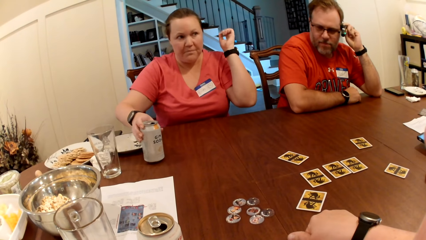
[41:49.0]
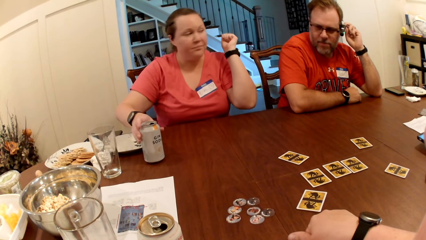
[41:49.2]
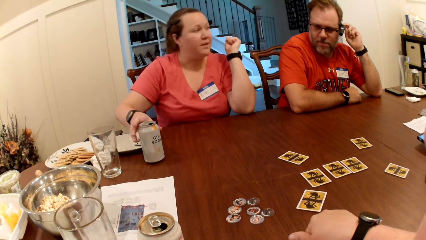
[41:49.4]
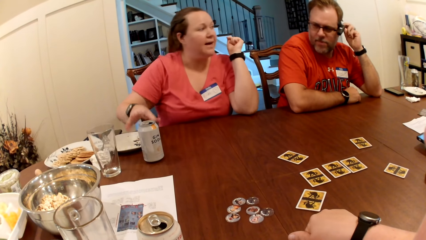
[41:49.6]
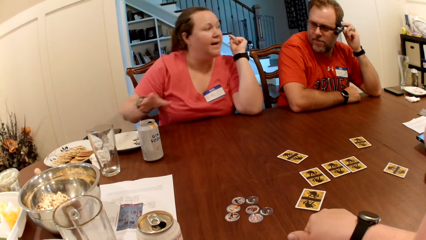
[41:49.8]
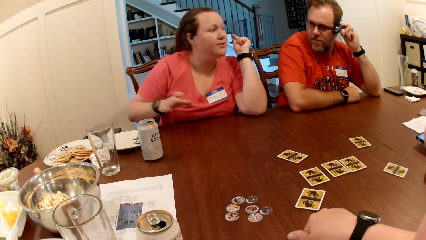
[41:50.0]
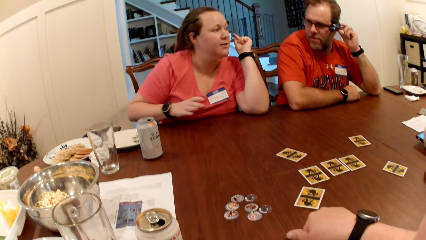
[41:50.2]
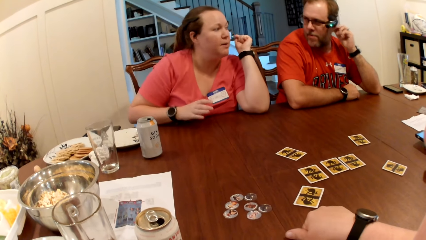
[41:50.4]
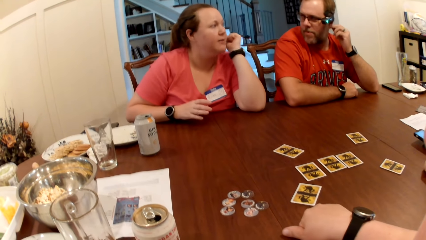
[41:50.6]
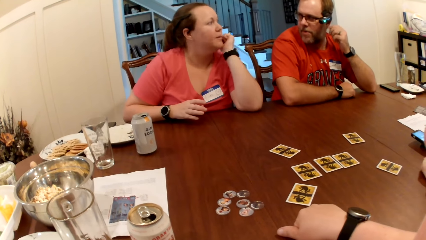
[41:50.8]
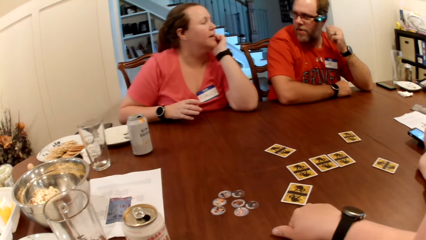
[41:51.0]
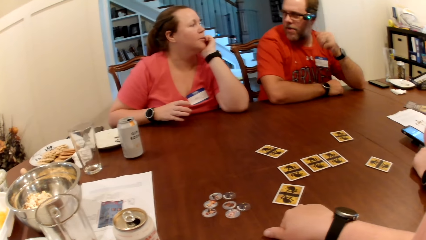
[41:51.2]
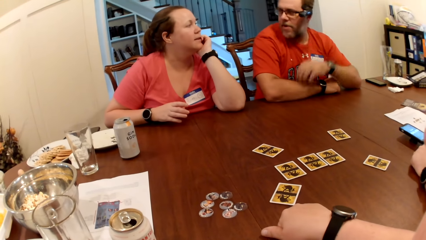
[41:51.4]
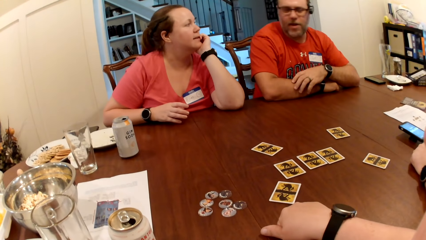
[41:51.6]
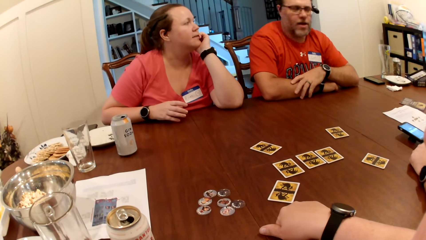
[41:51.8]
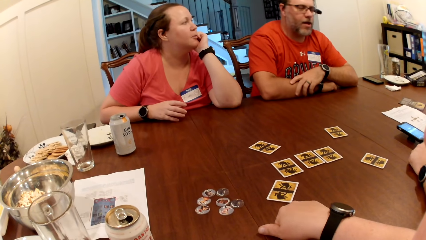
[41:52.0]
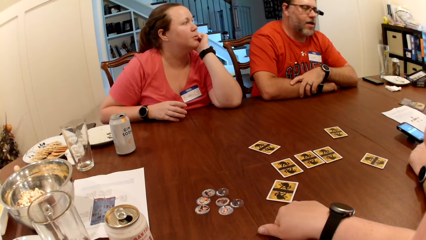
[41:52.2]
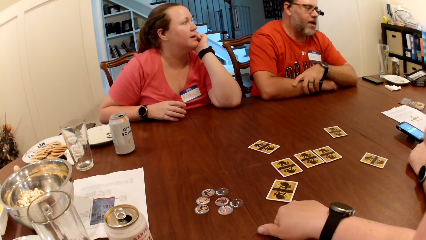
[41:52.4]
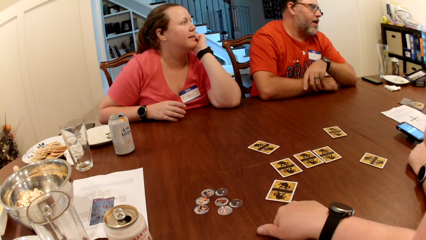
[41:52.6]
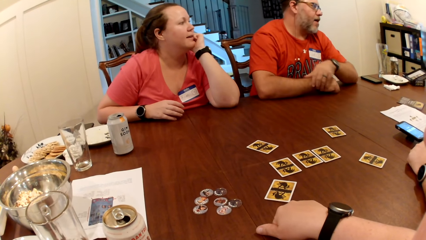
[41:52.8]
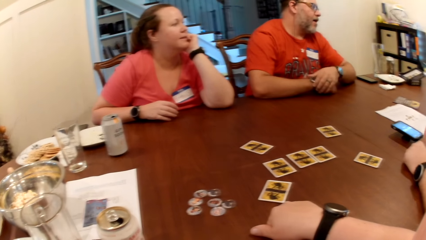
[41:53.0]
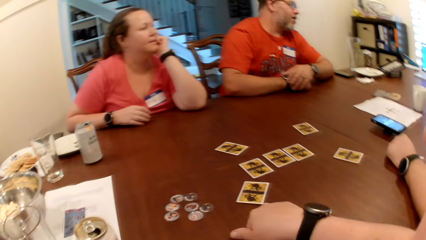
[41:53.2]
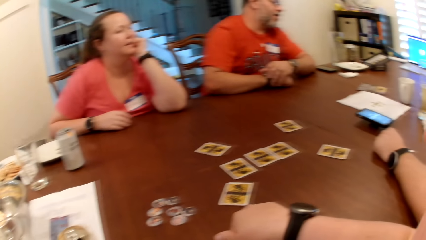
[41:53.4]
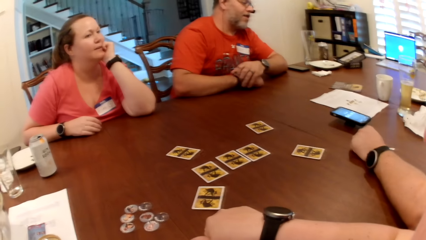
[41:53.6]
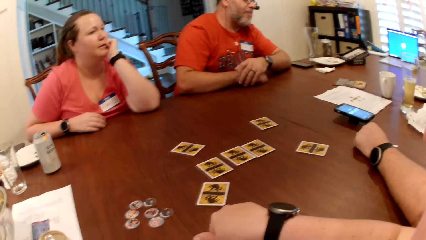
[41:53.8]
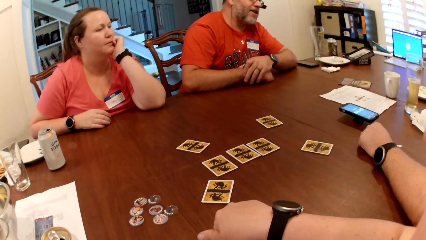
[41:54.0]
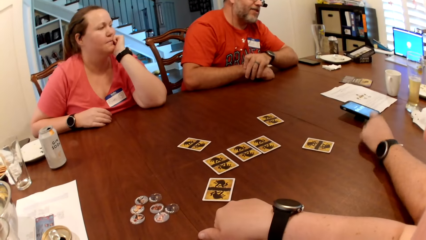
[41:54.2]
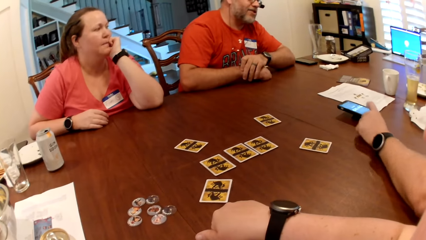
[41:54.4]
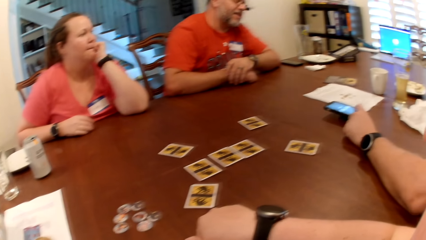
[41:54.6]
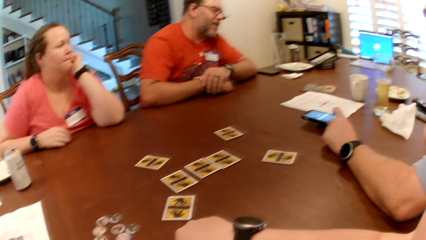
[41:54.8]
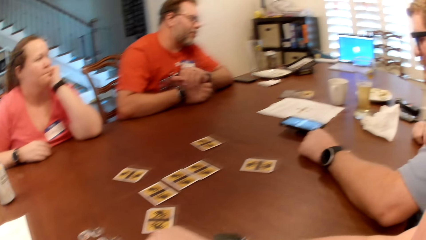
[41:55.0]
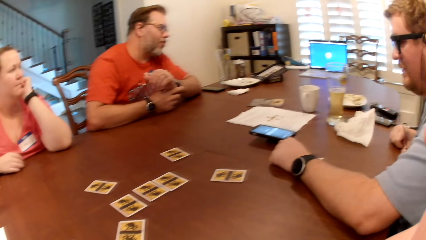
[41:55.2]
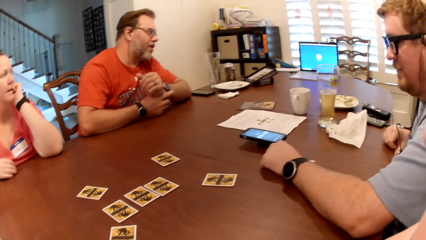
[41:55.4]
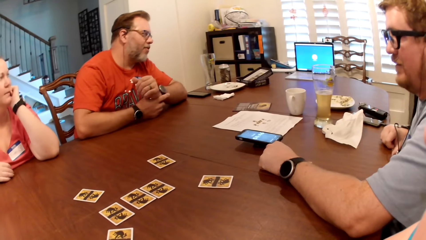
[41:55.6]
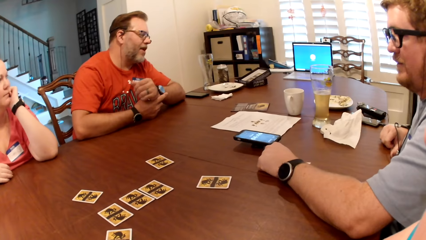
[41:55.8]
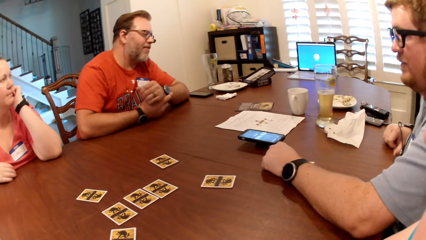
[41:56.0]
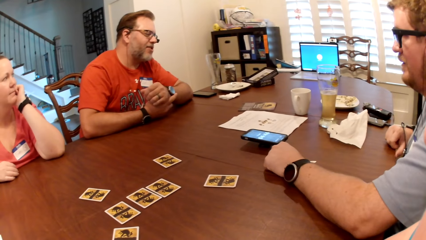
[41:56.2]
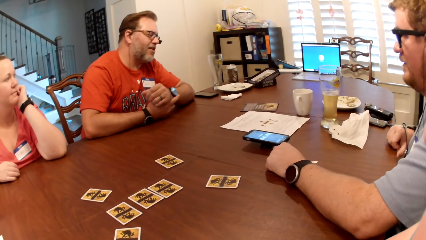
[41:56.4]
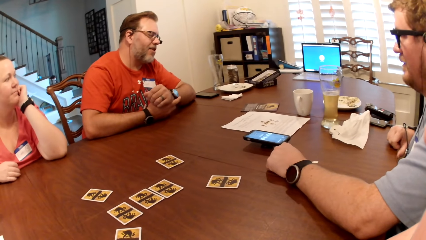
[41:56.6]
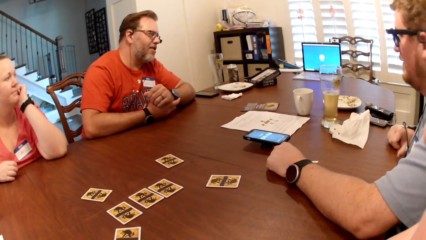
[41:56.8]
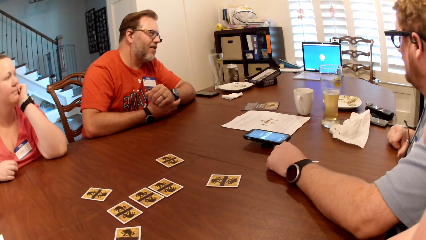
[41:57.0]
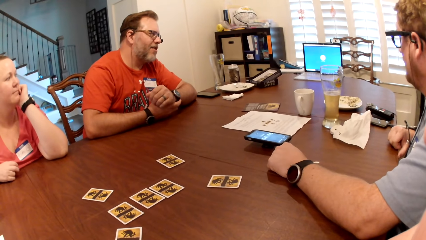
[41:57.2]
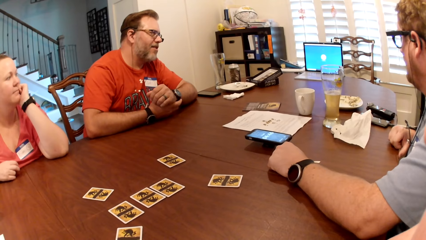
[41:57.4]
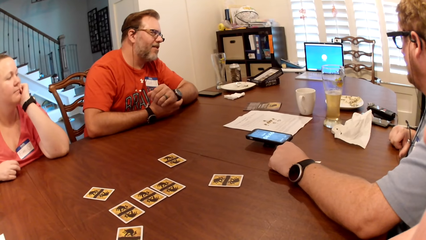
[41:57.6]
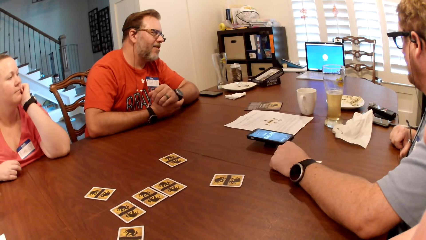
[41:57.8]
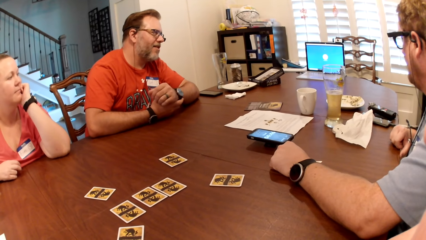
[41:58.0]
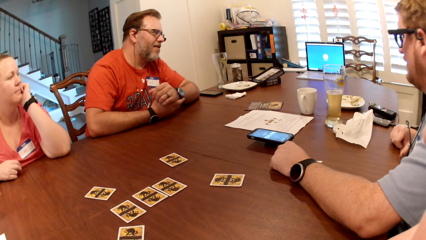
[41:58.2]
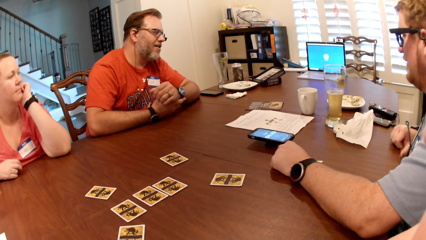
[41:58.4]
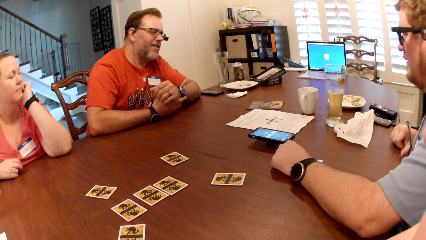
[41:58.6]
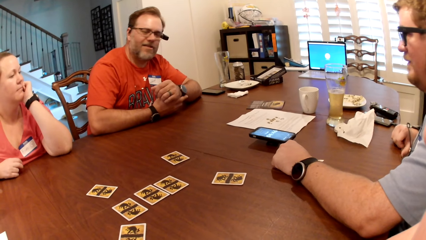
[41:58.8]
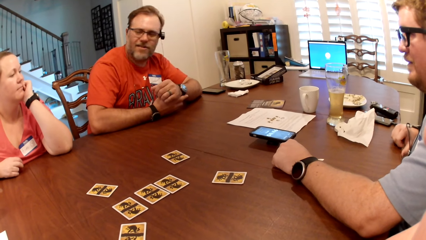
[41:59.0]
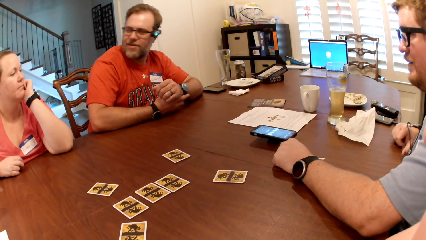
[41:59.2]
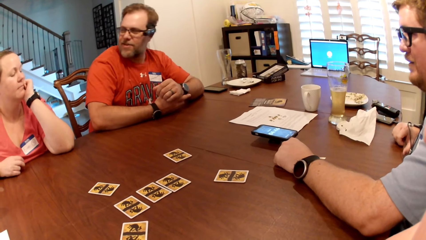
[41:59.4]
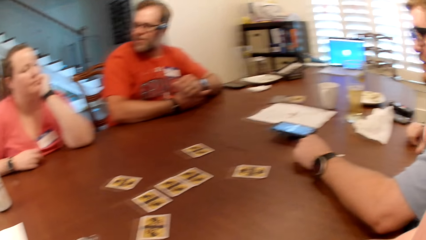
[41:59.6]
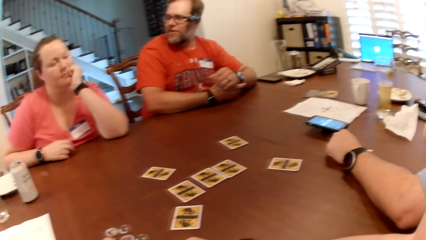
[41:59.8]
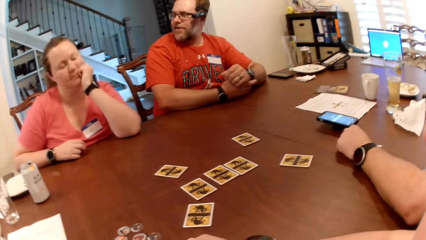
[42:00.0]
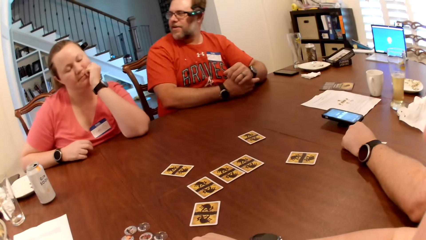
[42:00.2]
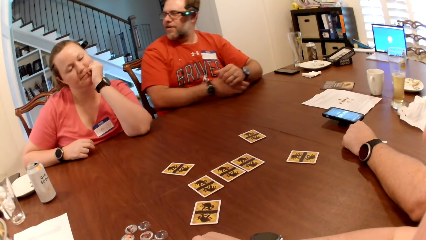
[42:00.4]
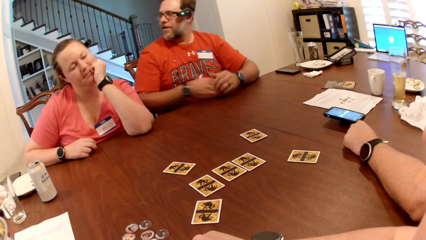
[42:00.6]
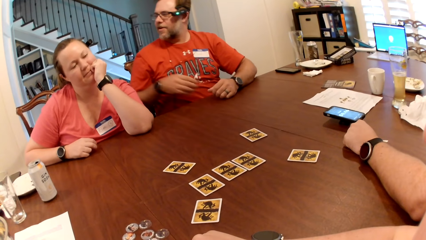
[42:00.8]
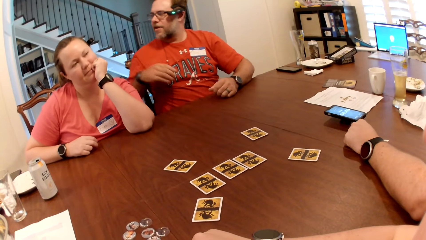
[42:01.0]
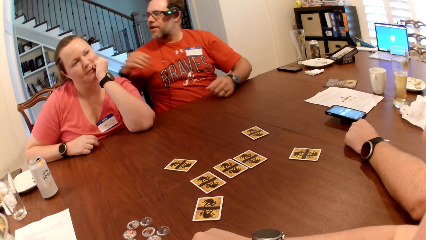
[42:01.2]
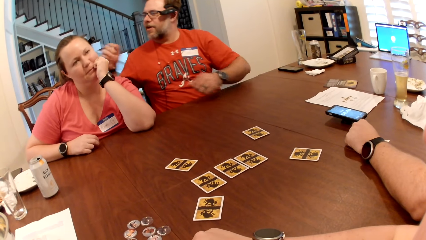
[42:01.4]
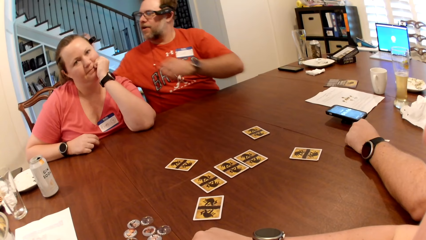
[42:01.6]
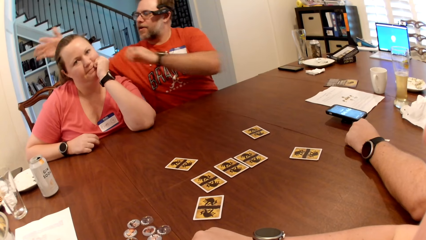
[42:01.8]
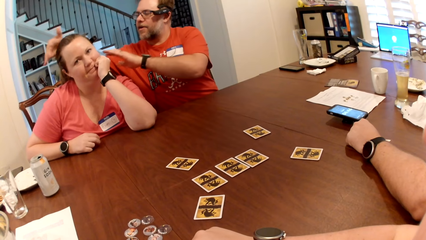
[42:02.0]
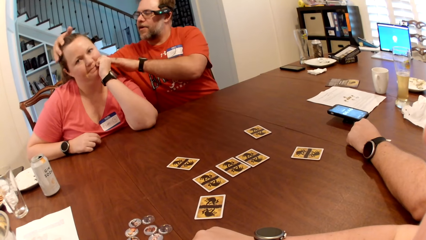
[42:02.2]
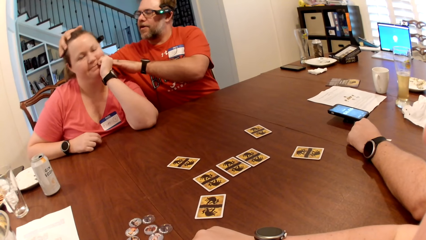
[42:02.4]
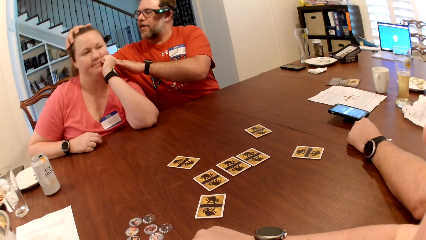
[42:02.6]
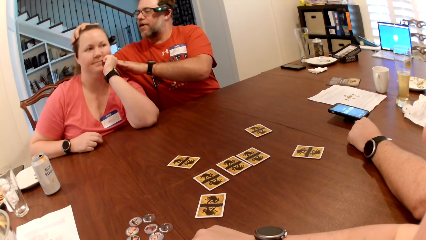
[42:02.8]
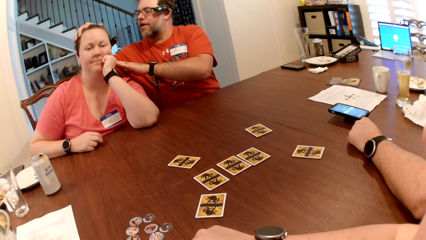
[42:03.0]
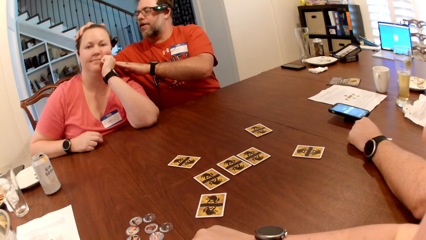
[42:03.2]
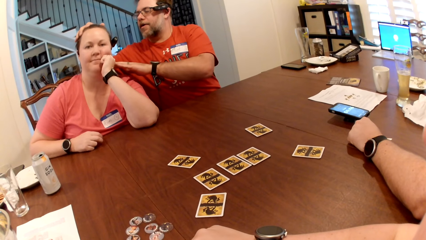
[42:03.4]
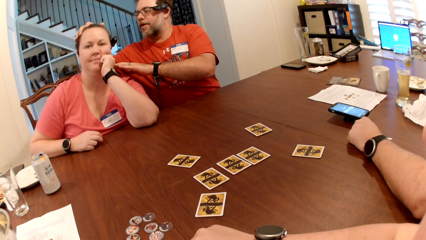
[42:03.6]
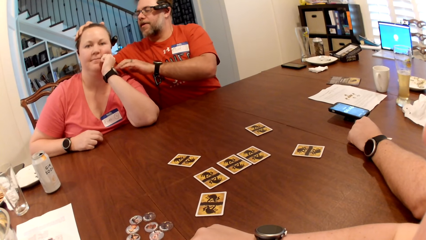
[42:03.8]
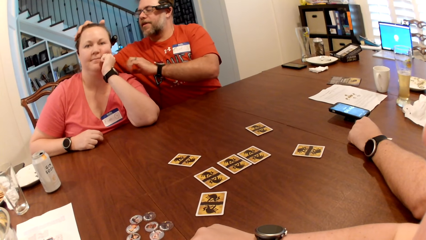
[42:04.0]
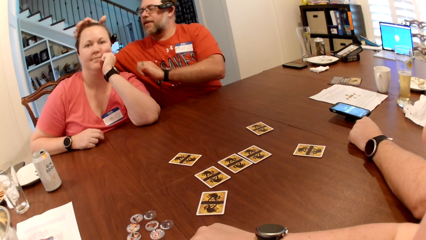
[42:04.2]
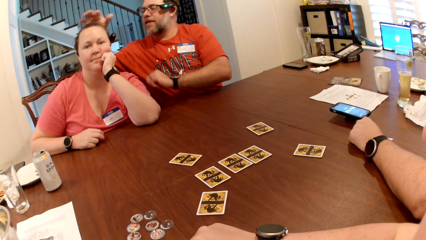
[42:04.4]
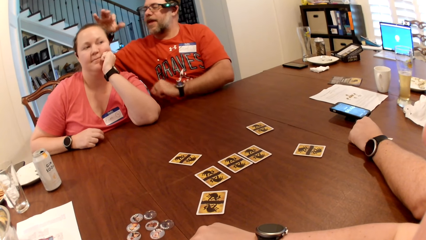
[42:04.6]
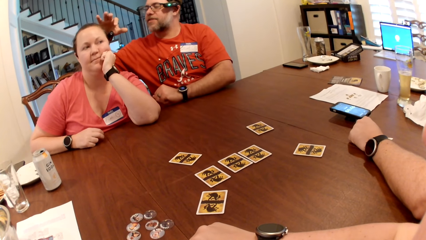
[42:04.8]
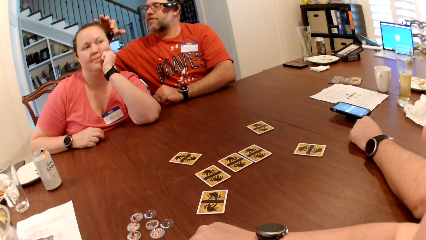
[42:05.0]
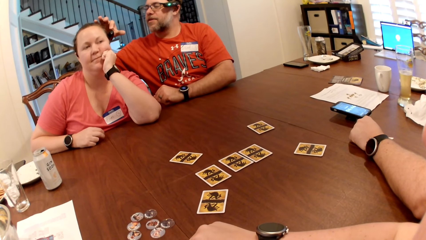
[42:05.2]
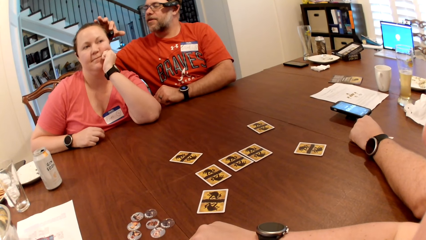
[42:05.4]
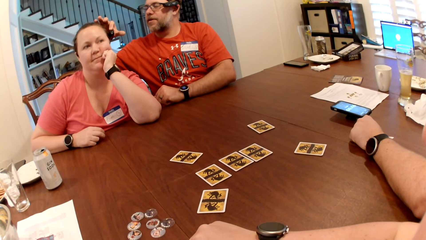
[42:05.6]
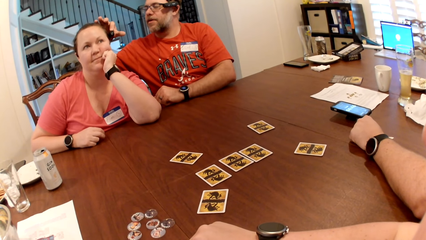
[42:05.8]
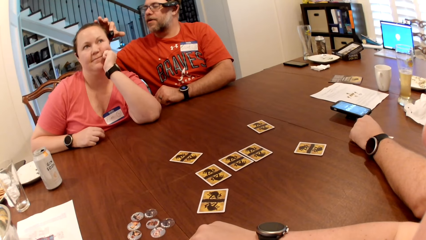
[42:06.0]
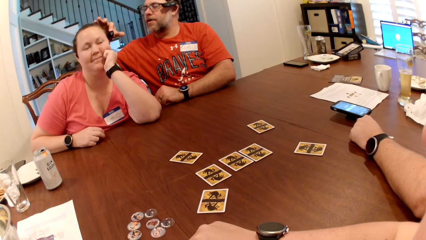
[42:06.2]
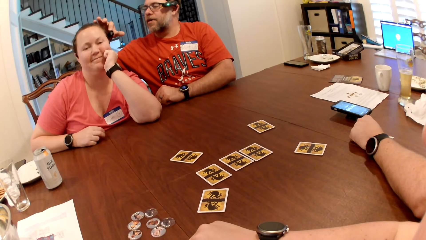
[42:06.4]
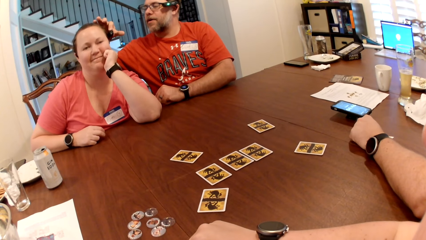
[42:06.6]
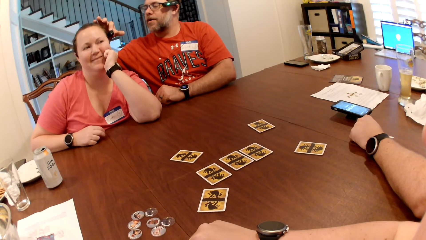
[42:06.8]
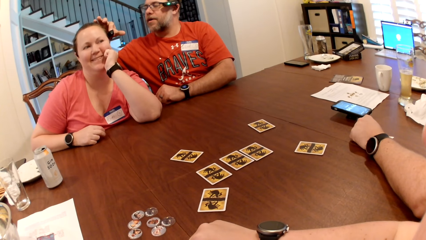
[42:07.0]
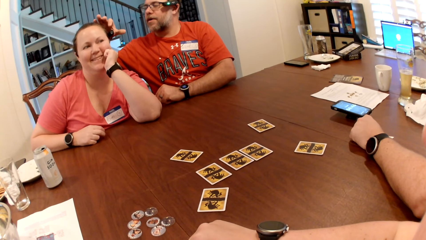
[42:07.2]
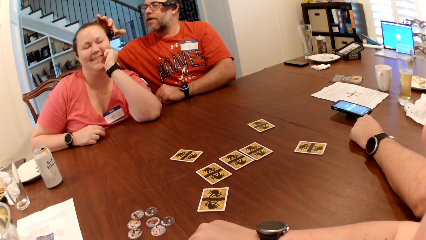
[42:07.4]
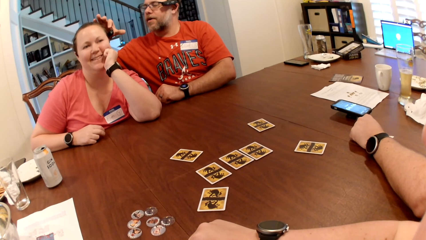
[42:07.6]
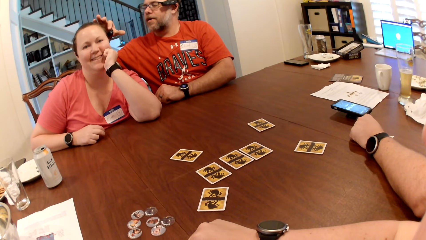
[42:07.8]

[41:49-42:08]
A woman drops a can drink on the table with her right hand. The woman interacts with a man. The woman puts her left hand on her jaw. Another man presses a phone on the table with his left hand. The first man adjusts the woman's head with his hands. The first man presses a microphone in the woman's ear with his right hand.
